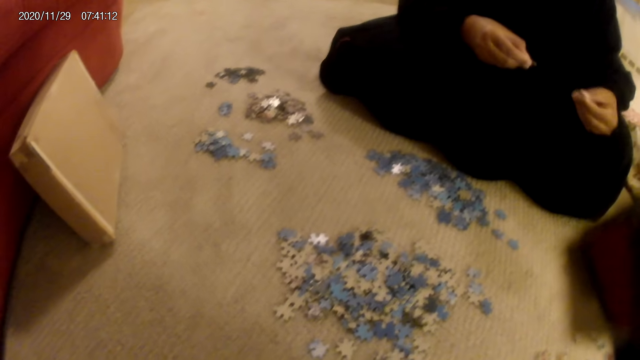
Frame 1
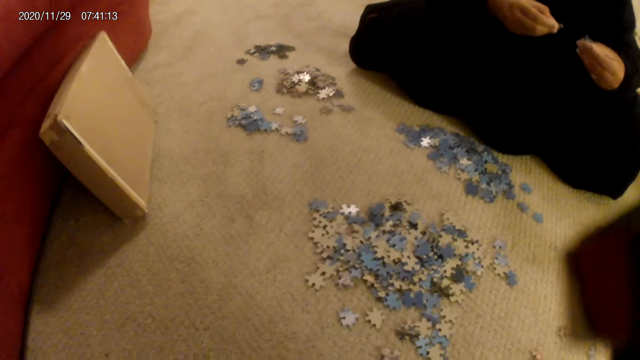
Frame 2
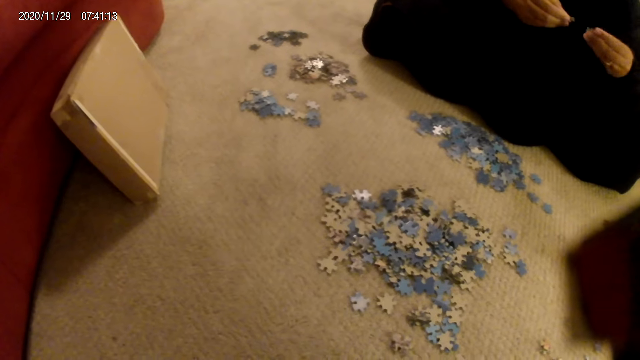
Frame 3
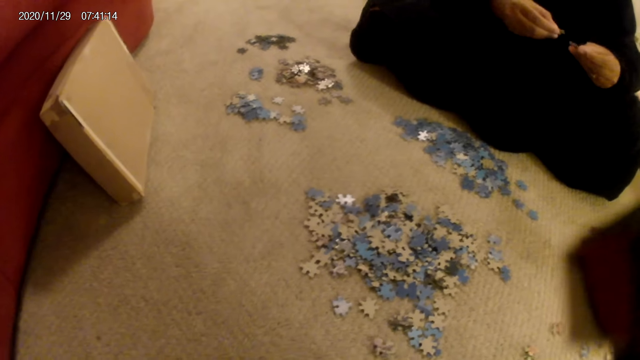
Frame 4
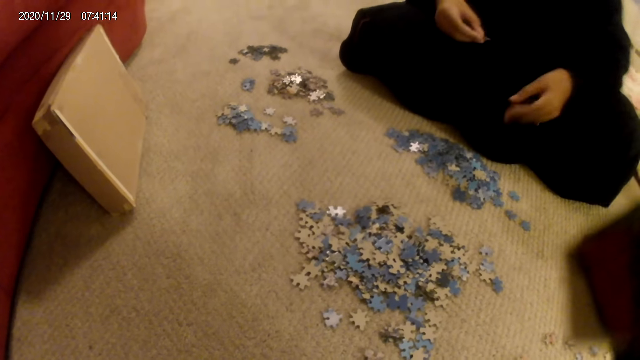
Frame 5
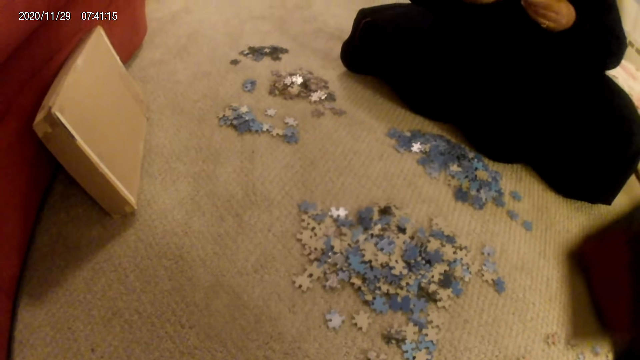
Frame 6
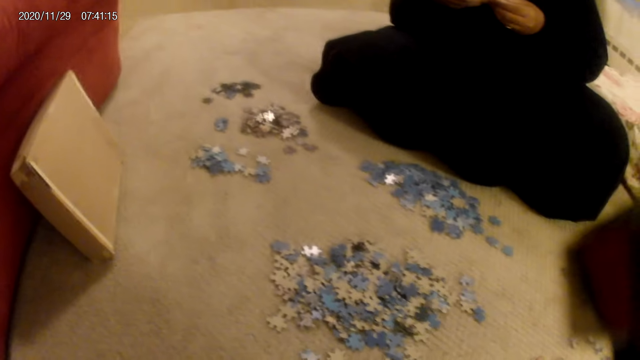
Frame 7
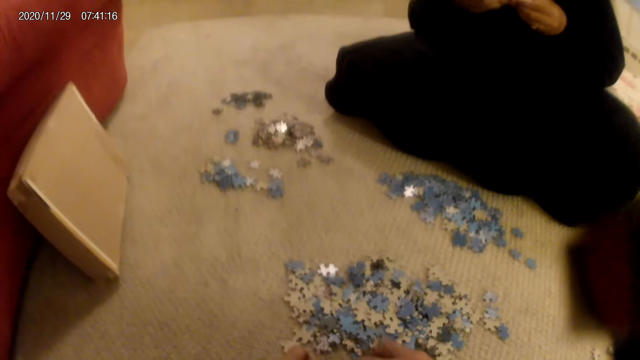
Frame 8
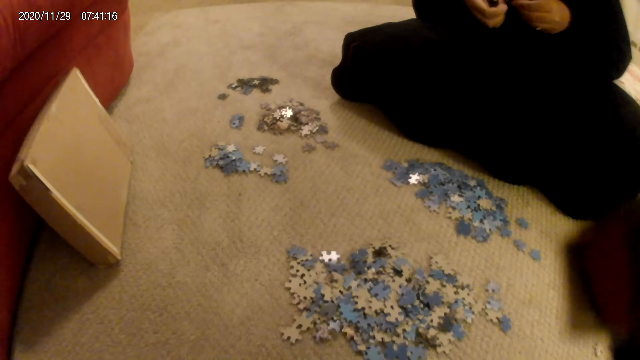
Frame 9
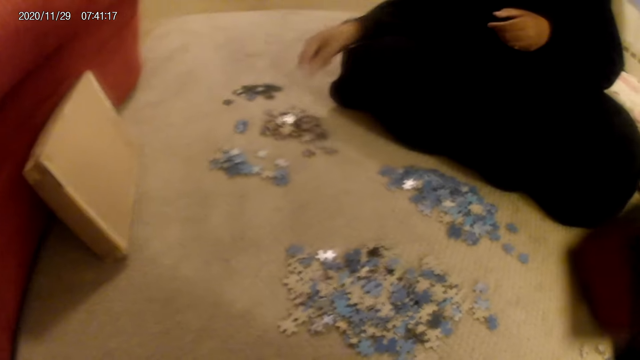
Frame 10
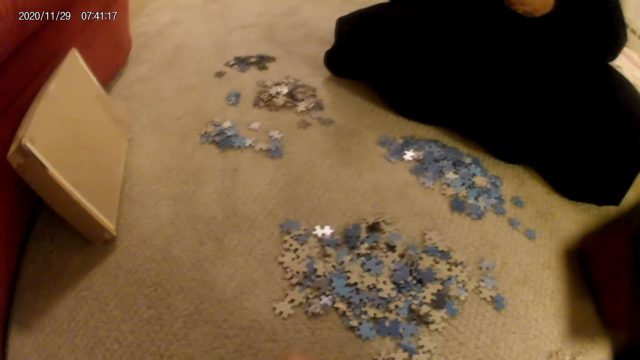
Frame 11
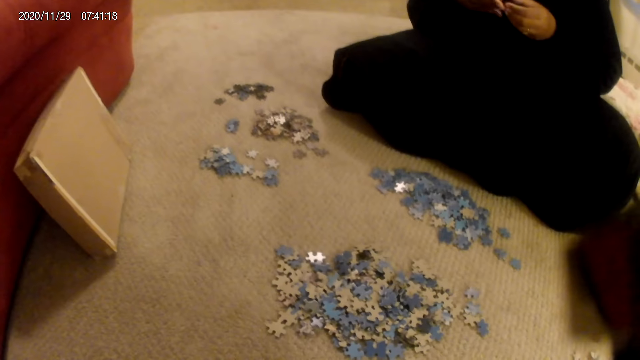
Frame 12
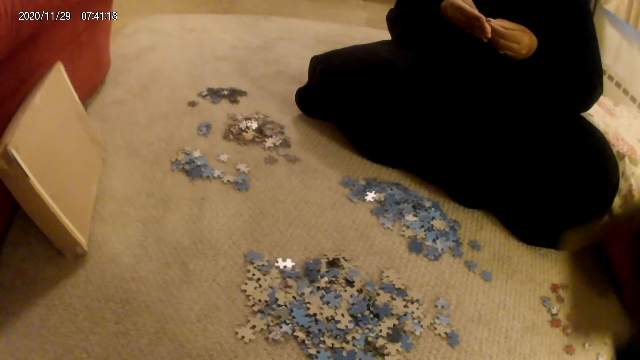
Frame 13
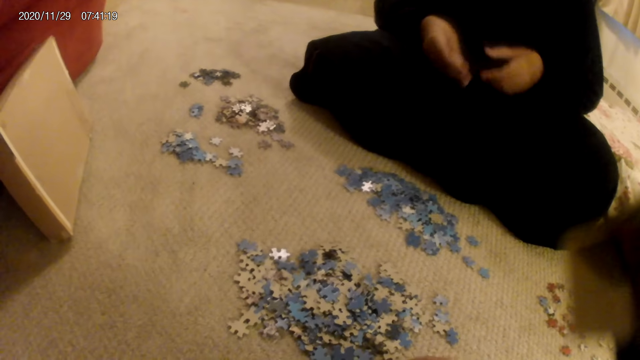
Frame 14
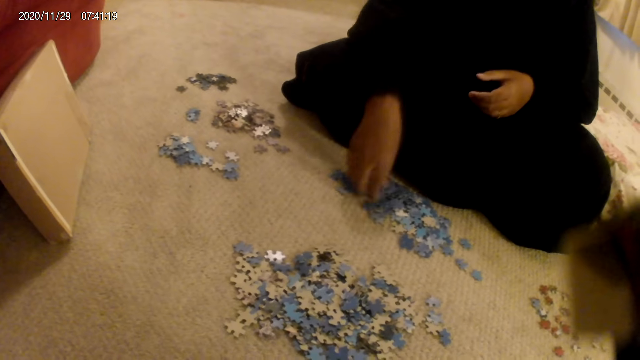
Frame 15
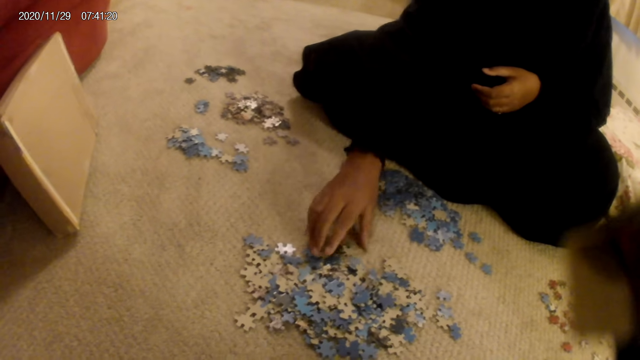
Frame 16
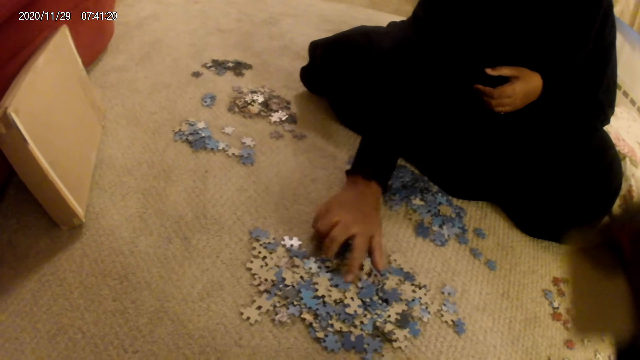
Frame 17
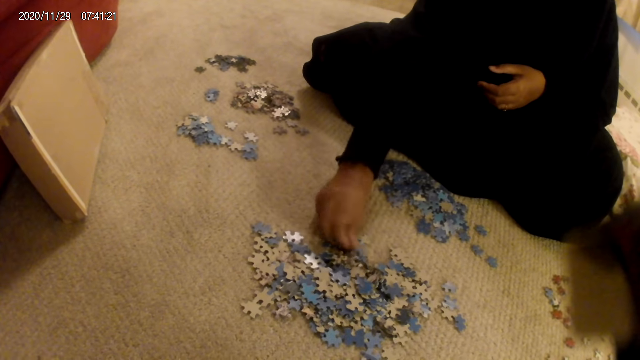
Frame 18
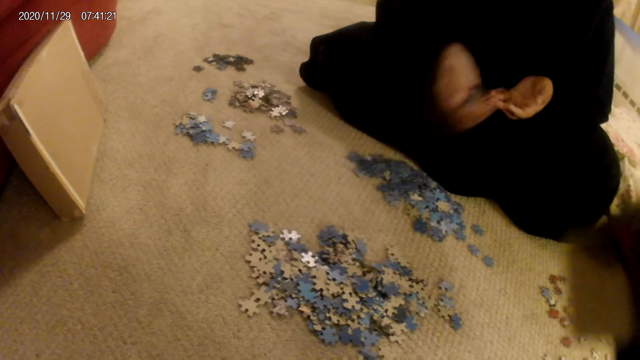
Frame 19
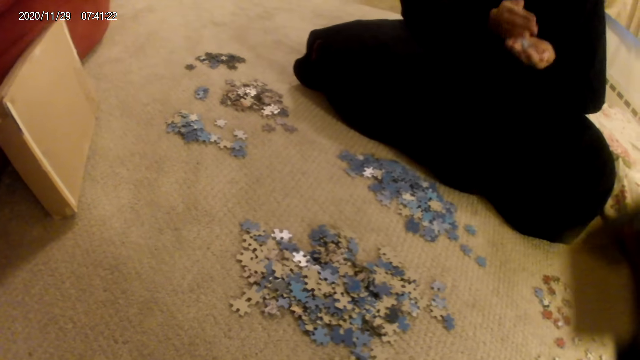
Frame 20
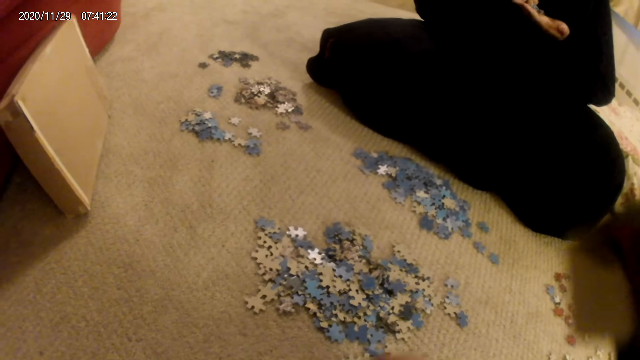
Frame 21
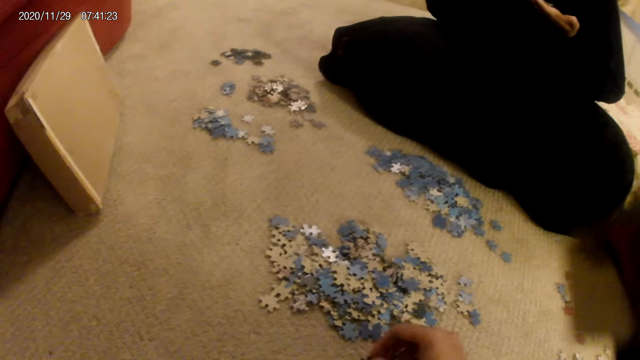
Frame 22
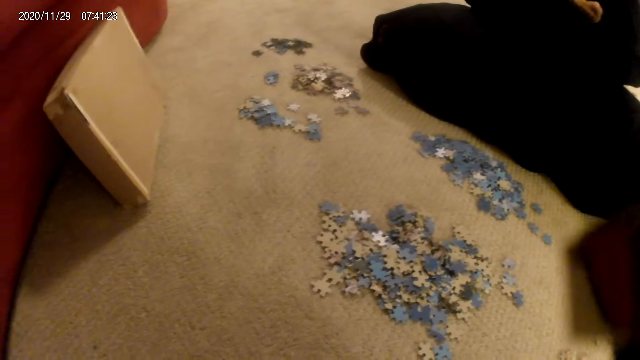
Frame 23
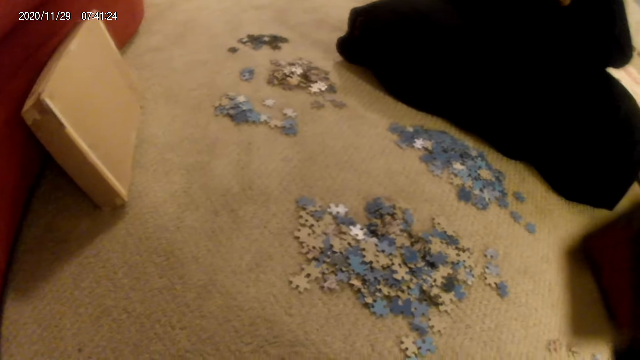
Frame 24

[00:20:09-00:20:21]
A woman holds a card in the hands and drops the card on the floor. The woman holds the card in the hands, puts the jigsaw puzzle piece on the floor, picks up the jigsaw puzzle piece, scoops the card from the floor with her hand, looks at the jigsaw puzzle piece, and sorts the cards in the hand.

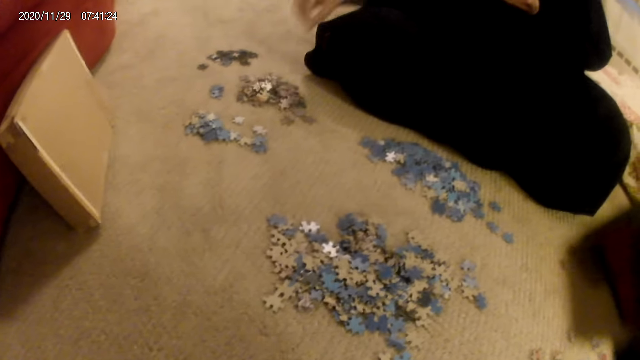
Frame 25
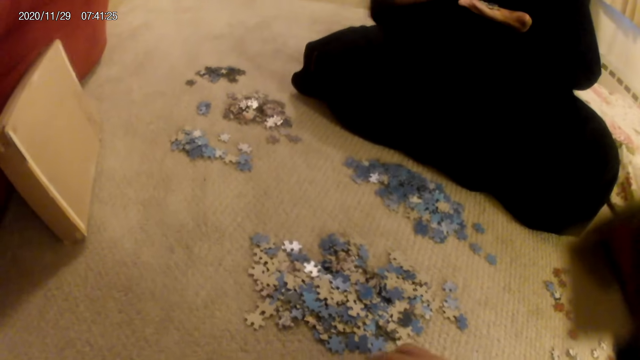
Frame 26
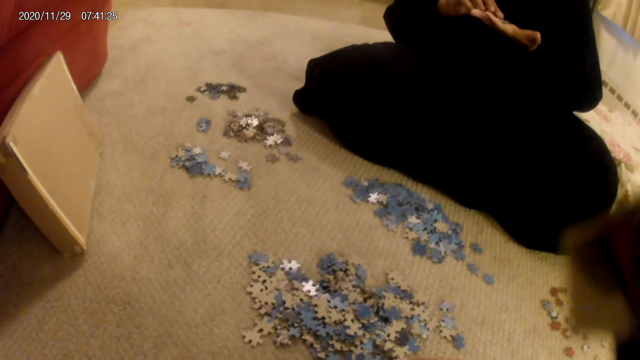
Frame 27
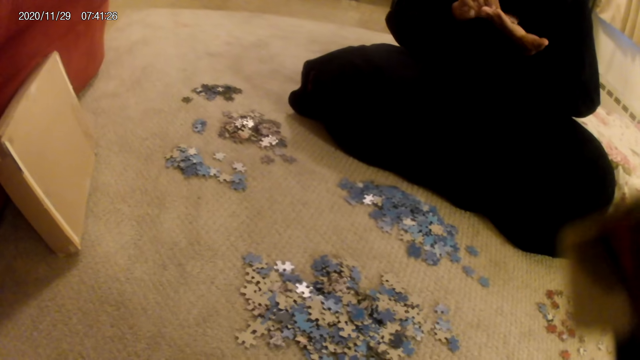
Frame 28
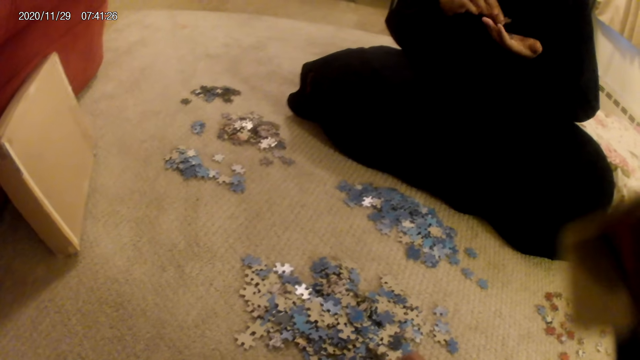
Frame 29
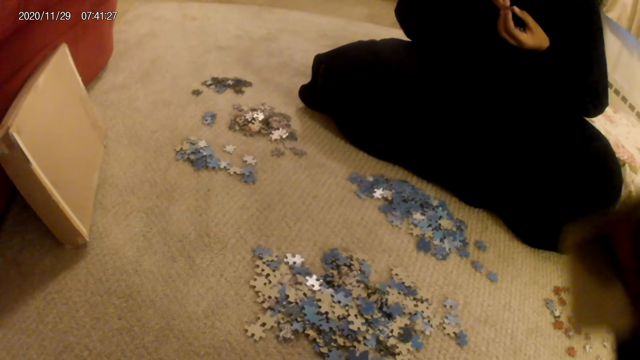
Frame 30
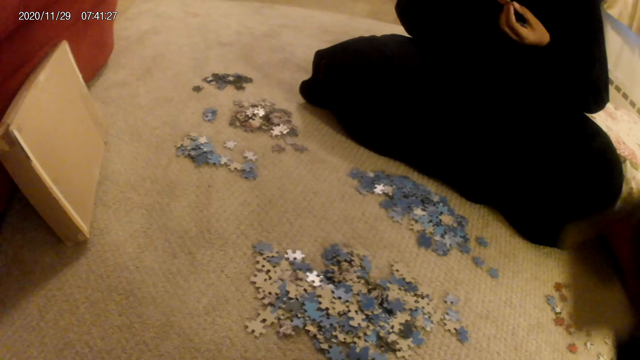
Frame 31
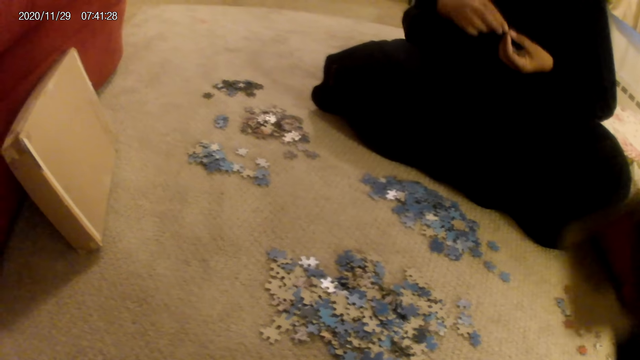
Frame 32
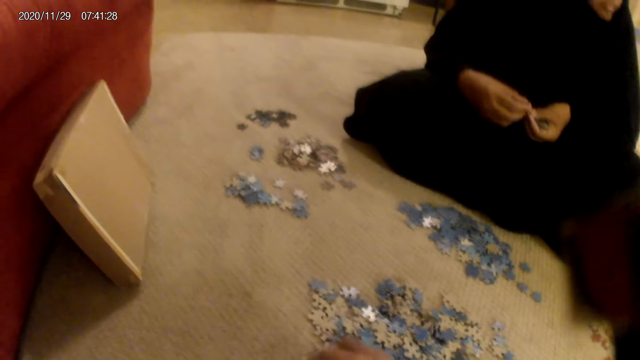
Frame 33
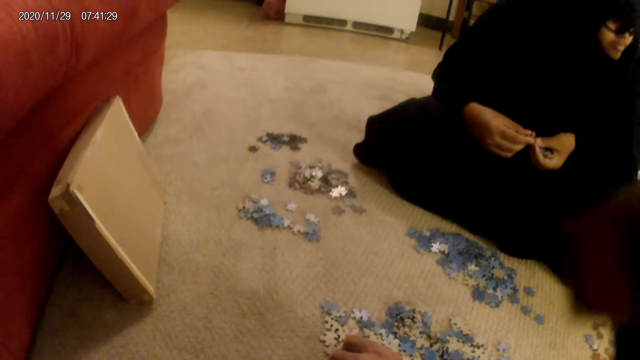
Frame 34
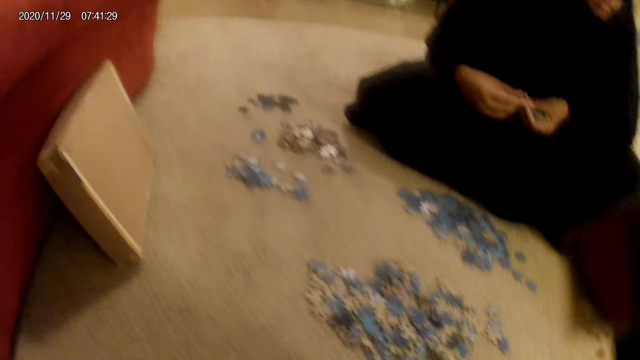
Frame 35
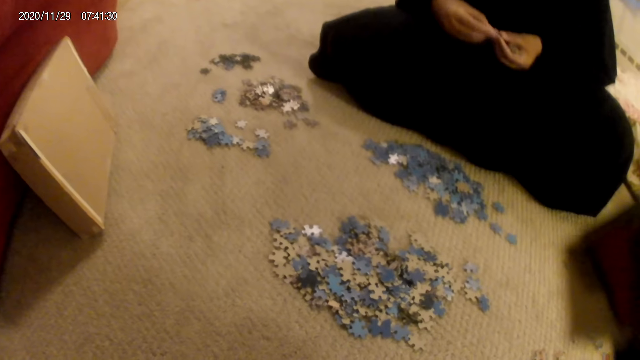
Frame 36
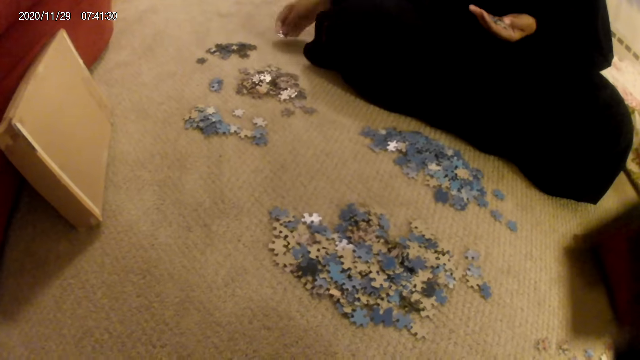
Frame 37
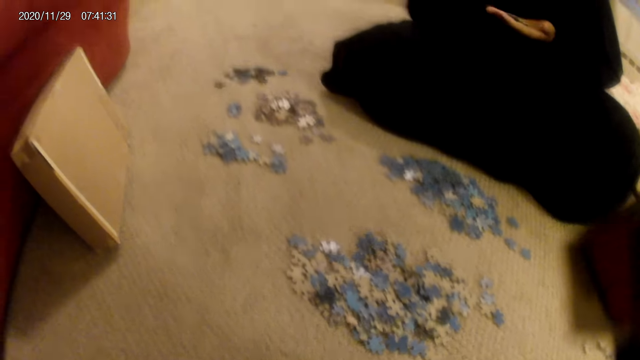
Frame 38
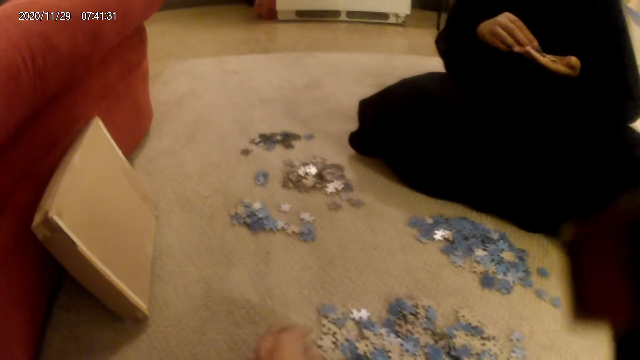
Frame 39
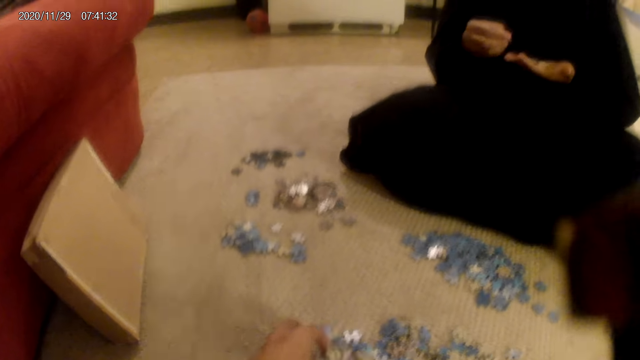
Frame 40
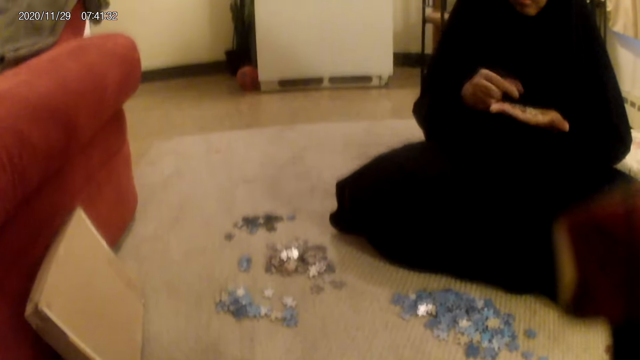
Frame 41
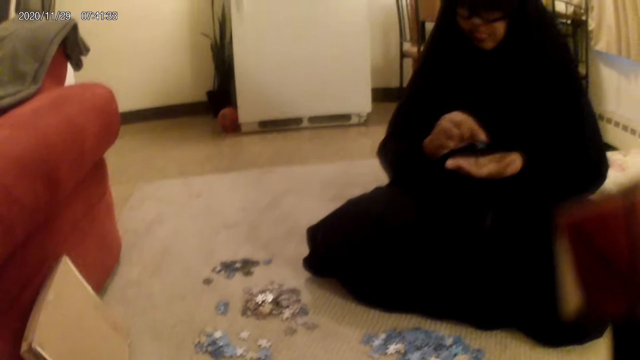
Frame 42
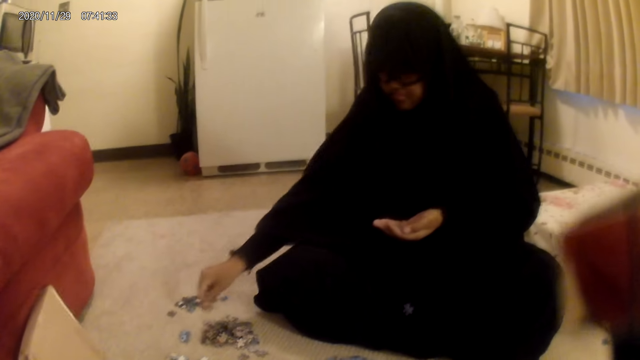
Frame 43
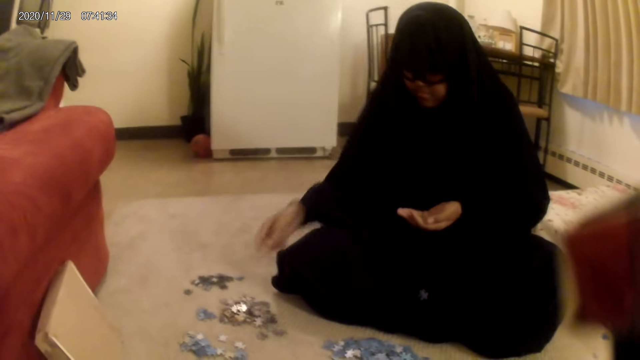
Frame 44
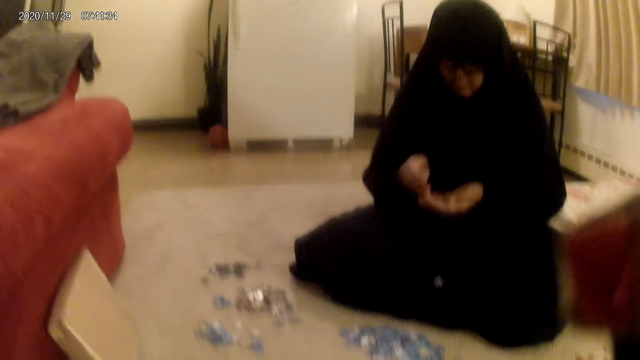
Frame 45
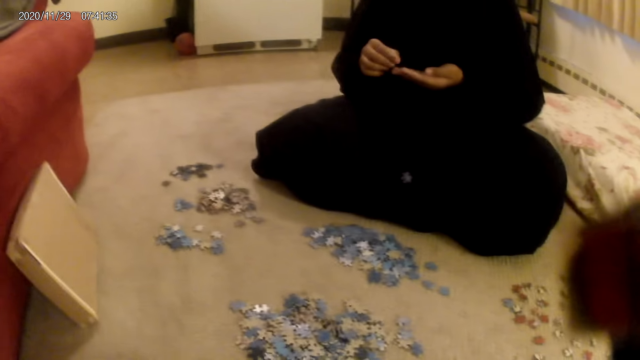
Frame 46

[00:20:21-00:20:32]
The camera wearer does something. A woman drops a card on the floor, sorts the card in the hand, holds the card in the hand, looks at something, drops the card on the floor, sorts the card in the hand, puts the jigsaw puzzle piece on the floor, and drops the card on the hand.
